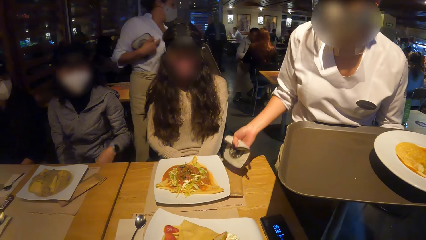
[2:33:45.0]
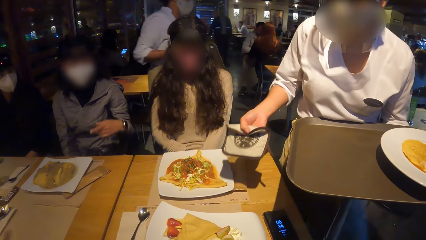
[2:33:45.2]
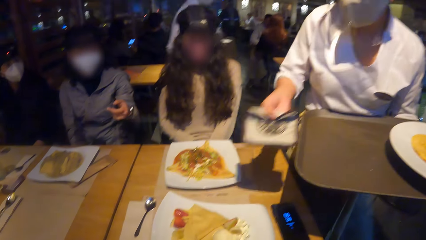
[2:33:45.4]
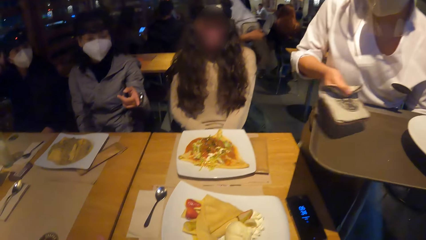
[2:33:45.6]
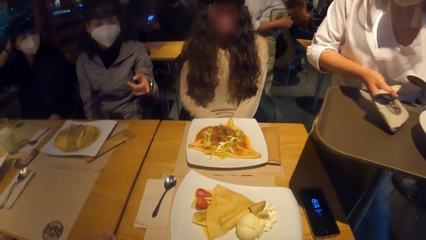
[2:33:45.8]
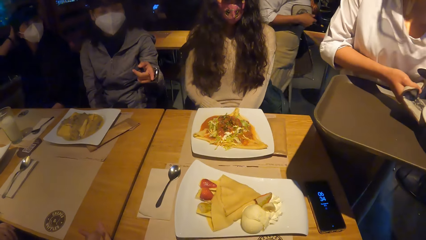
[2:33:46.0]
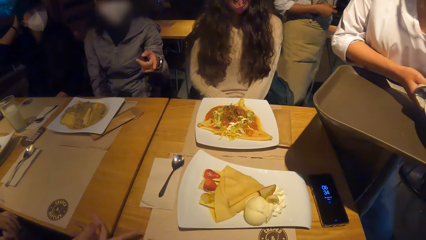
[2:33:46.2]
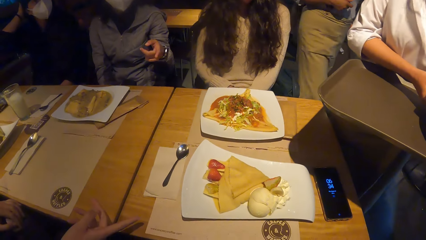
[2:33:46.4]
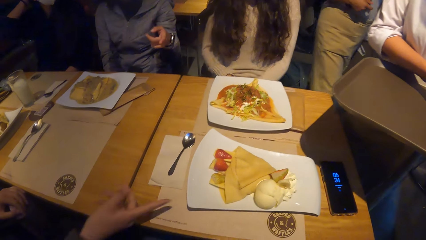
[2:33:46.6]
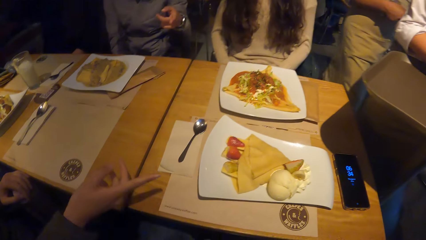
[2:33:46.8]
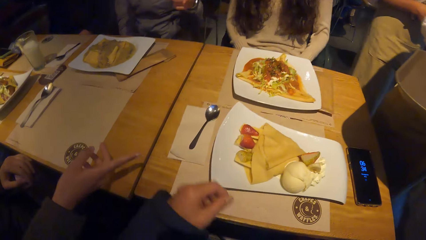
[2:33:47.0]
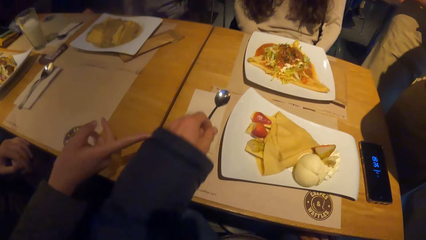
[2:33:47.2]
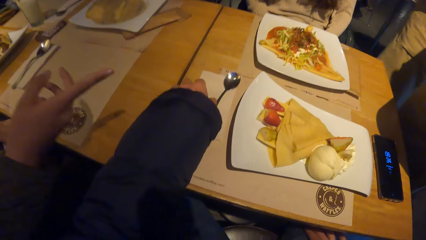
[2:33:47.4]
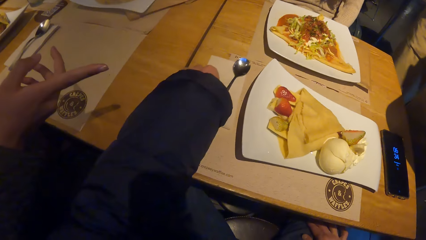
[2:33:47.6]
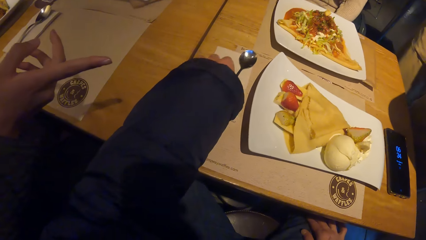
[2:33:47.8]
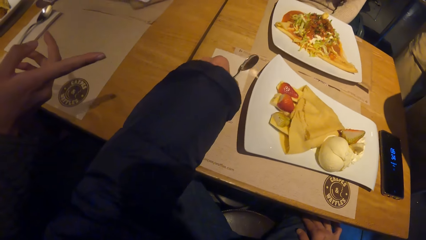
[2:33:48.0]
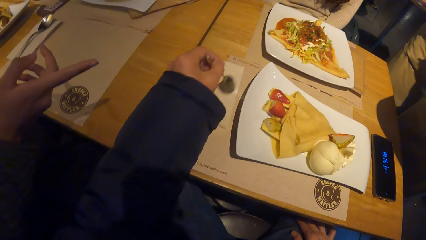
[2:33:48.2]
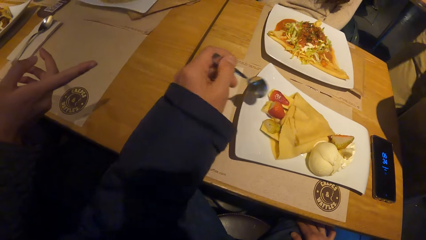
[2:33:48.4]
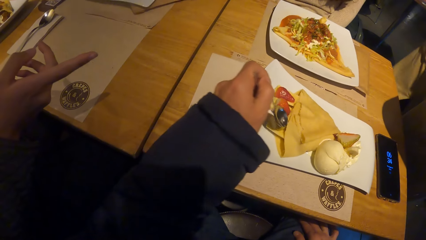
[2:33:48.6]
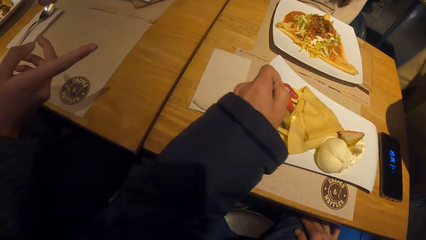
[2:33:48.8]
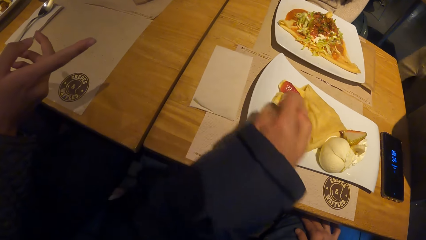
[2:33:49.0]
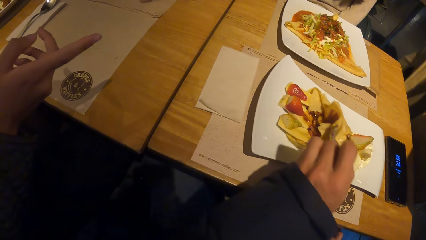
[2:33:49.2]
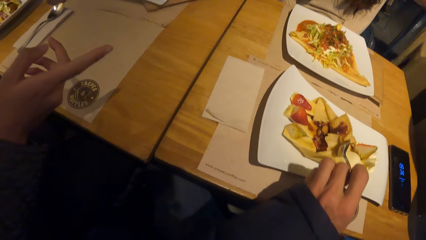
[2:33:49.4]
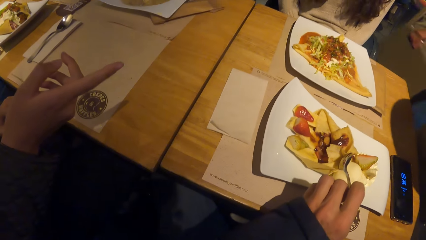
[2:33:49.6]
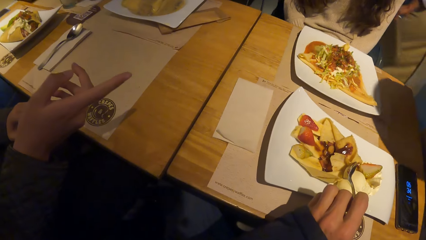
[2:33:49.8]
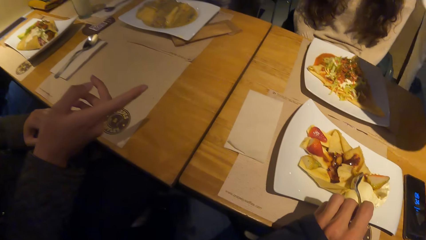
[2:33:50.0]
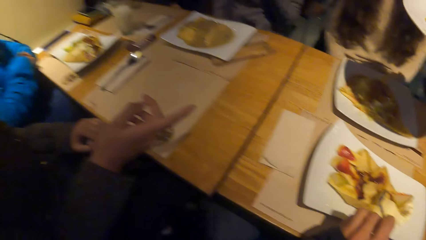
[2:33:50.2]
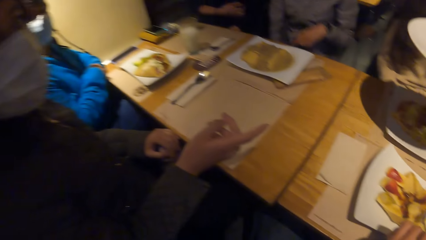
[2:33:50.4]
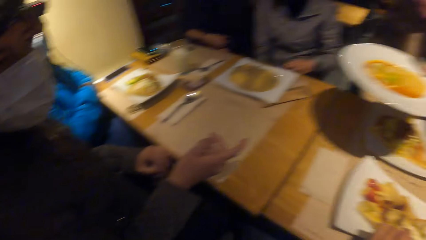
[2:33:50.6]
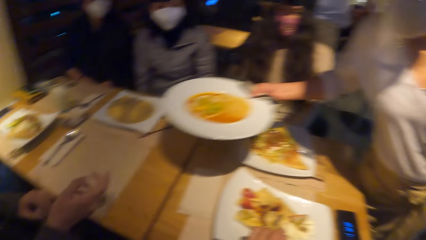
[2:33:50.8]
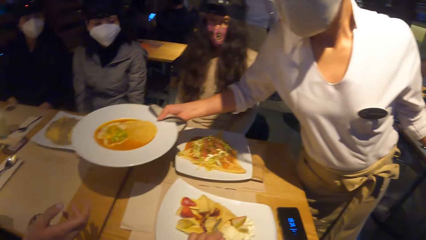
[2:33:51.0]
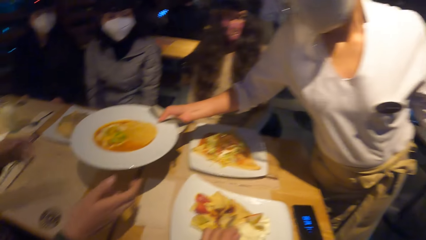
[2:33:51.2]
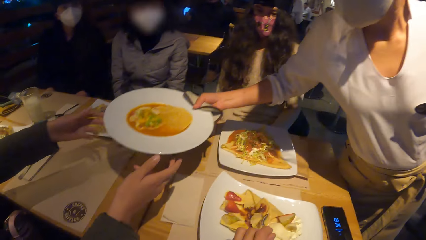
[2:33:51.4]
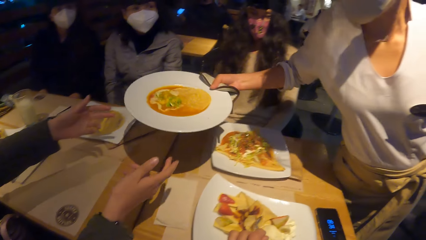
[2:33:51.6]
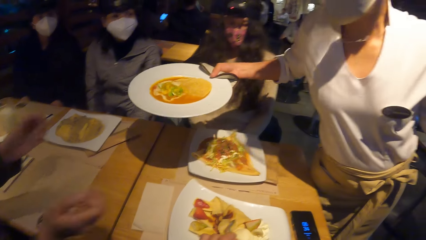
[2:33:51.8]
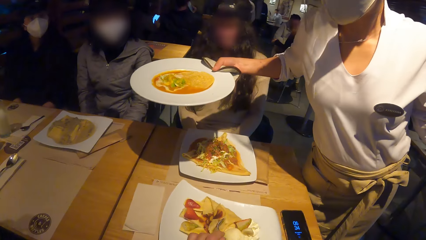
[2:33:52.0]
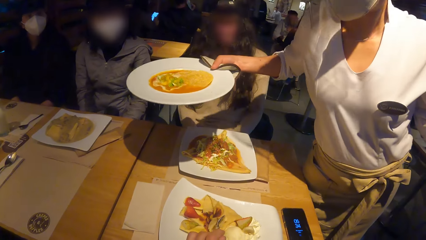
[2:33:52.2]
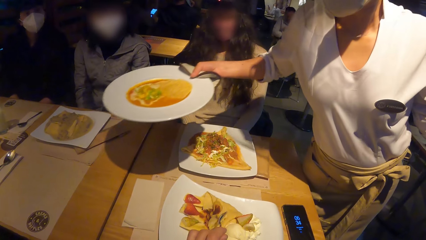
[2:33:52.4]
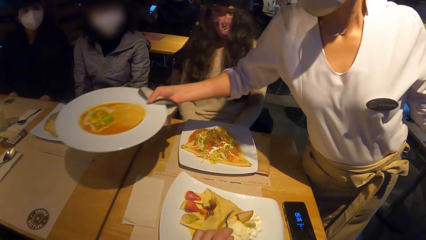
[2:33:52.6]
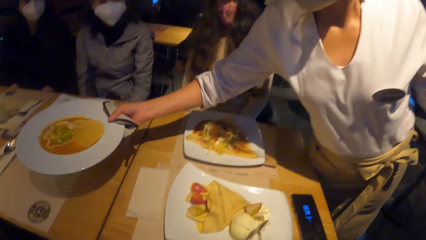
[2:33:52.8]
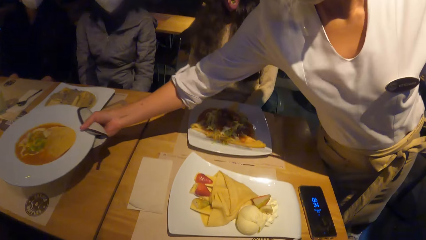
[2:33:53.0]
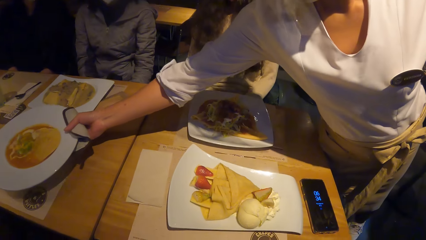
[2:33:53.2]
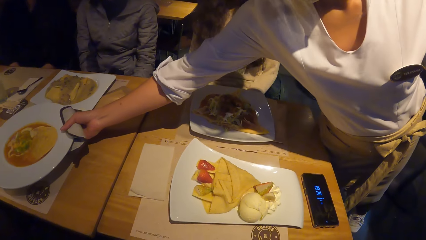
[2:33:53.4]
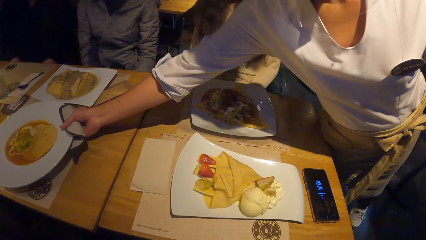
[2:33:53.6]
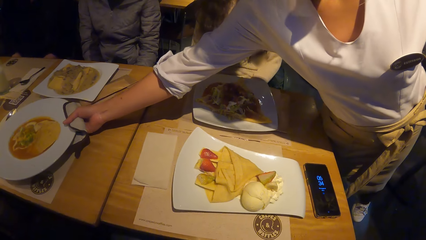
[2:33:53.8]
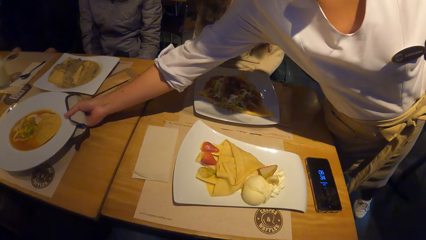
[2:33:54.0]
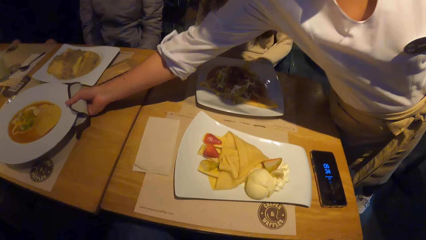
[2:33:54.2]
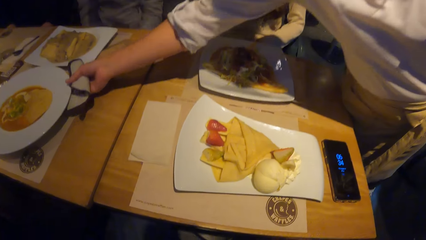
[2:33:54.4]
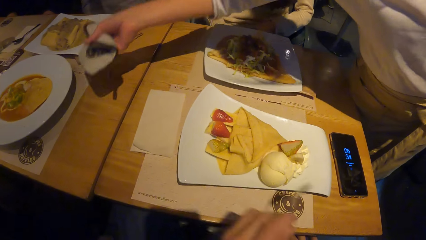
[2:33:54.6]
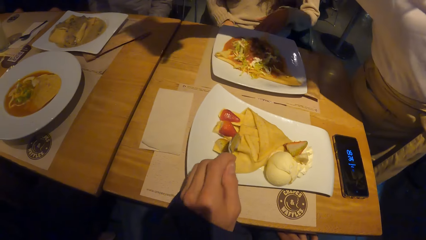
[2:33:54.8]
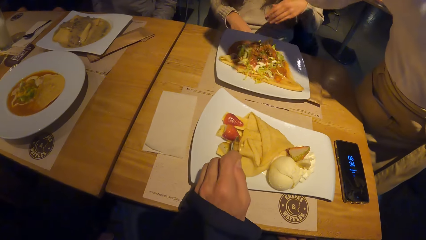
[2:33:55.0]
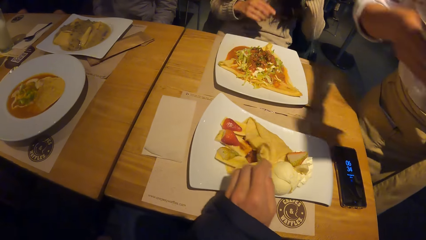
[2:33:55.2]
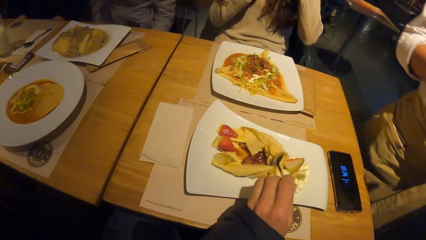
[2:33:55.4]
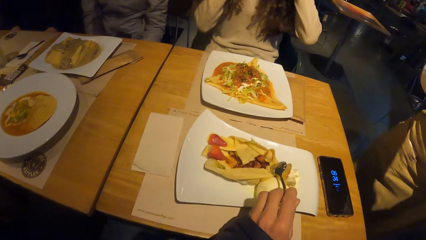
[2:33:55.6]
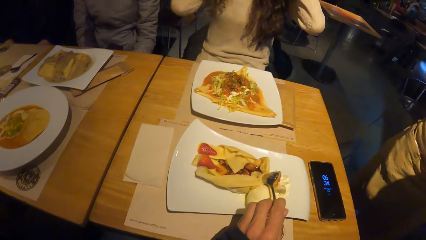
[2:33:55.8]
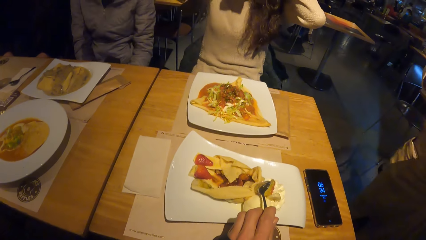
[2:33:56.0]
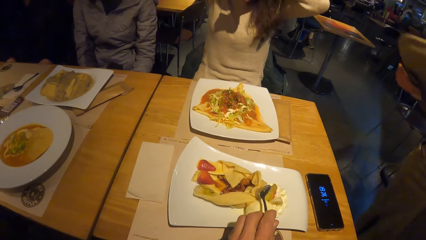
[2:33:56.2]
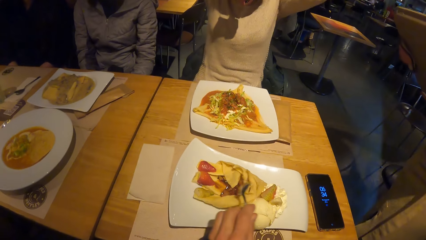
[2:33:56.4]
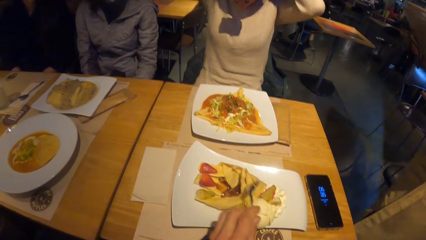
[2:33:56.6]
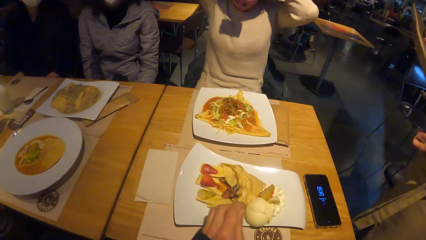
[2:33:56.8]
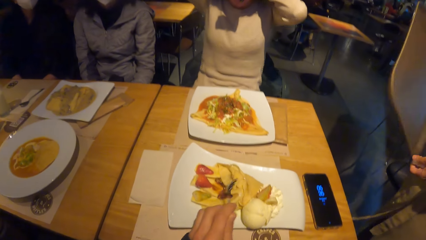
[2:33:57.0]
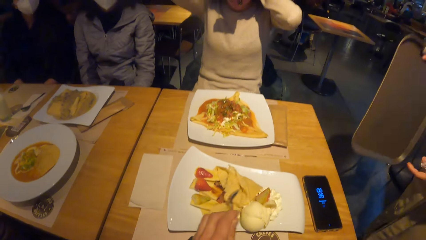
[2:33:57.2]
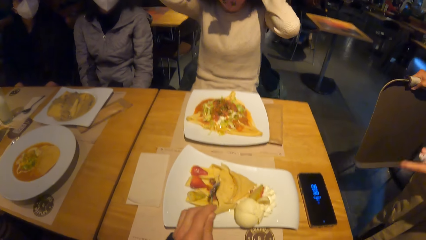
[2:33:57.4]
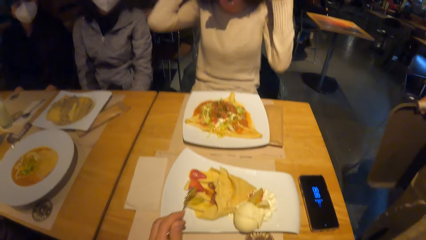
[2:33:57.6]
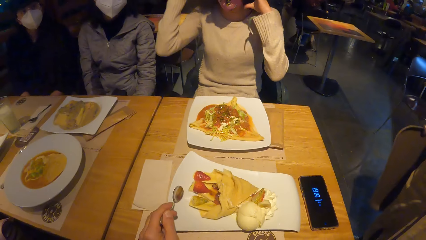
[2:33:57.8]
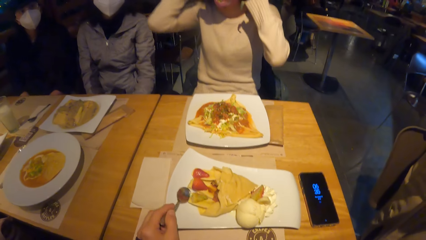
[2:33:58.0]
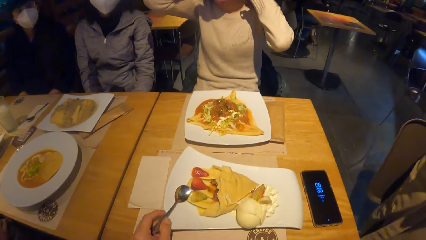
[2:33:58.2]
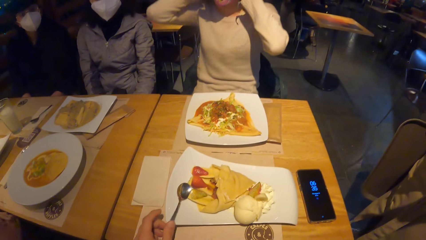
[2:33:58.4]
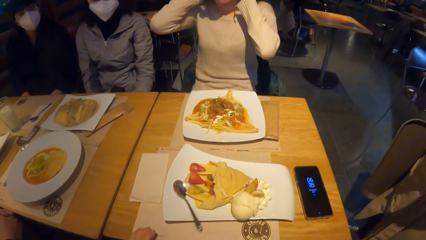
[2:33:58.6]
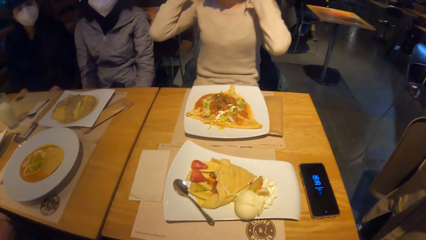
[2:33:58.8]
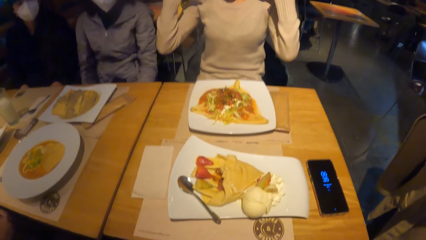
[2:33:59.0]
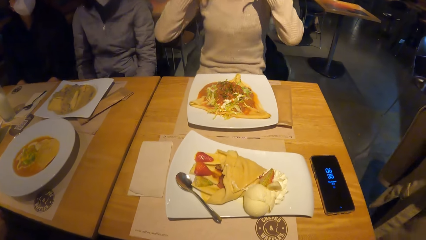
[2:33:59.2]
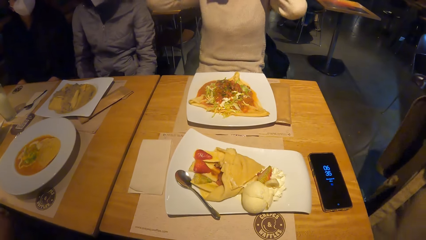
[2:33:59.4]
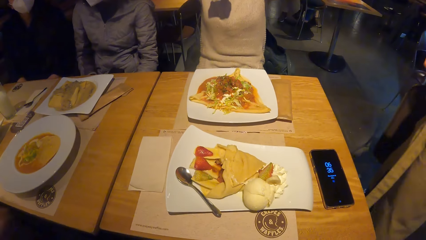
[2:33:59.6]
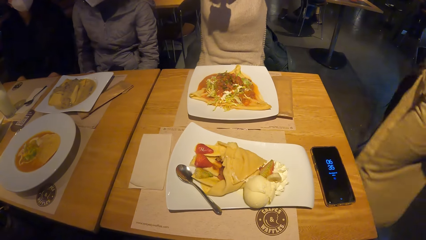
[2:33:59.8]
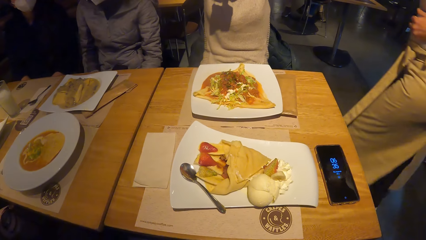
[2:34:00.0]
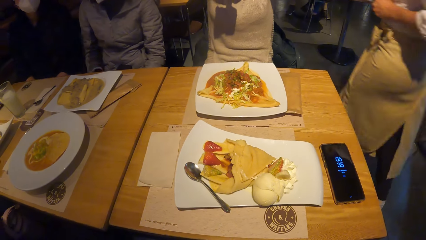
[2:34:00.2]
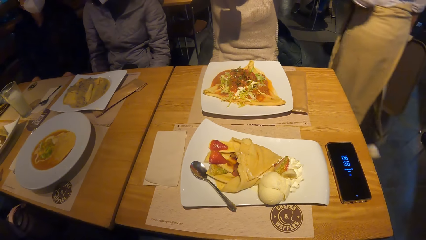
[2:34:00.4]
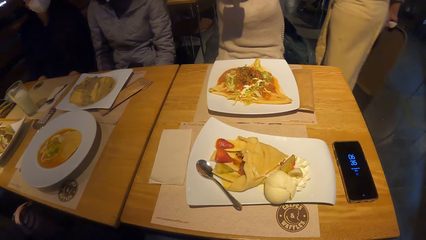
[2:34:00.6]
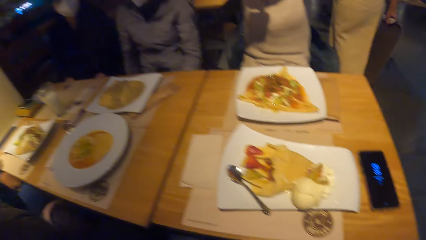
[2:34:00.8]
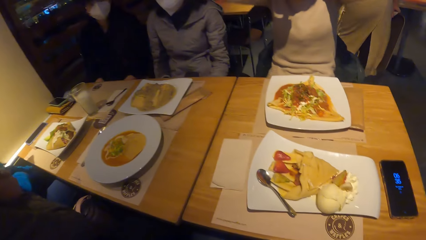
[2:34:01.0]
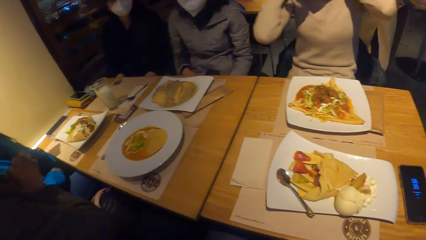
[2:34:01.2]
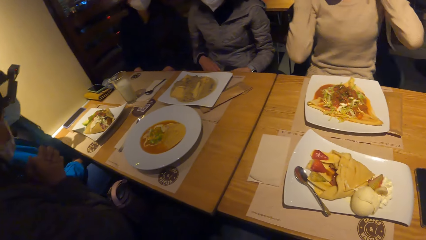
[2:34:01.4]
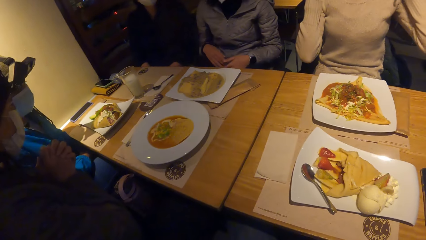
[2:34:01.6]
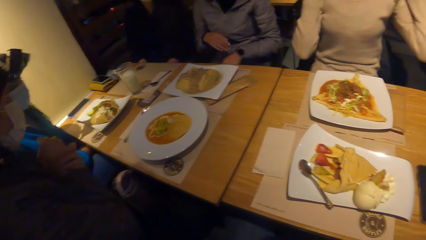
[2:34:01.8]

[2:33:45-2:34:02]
A person serves the crepes. A woman interacts with the camera wearer. Another woman interacts with the camera wearer. Another person points at the crepes. The camera wearer picks up a spoon from a paper on the table with his left hand. He holds the spoon, opens the taco wrap with the spoon in his left hand, and looks on the crepes. The second woman stretches both hands towards a plate of taco in a third woman's right hand. The third woman drops the plate of taco in front of the second woman with her right hand. The camera wearer opens the taco wrap with the spoon in his left hand. A third person holds her hair. The camera wearer drops the spoon on the plate.
